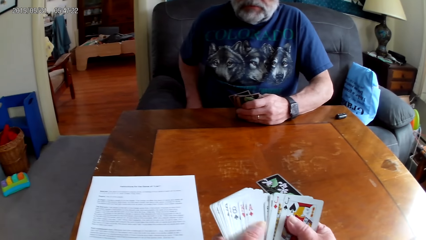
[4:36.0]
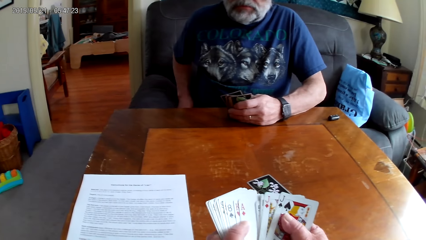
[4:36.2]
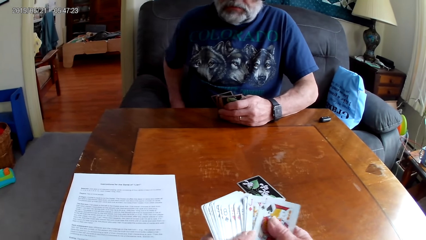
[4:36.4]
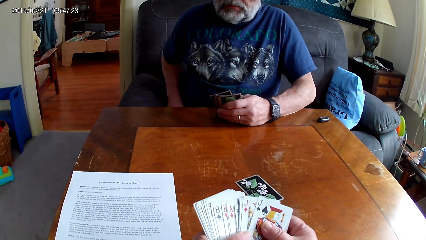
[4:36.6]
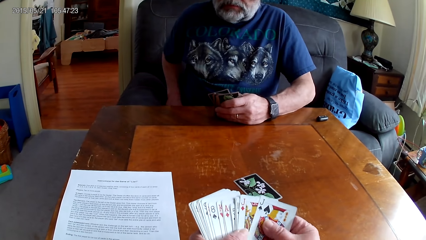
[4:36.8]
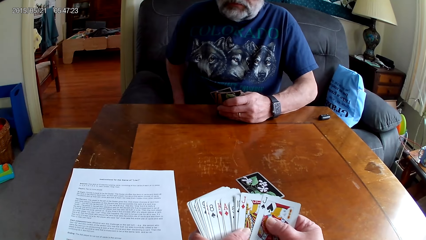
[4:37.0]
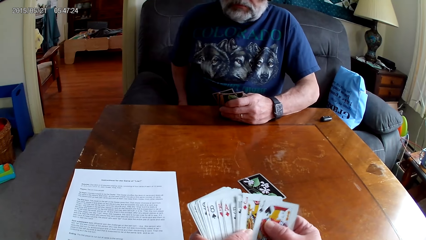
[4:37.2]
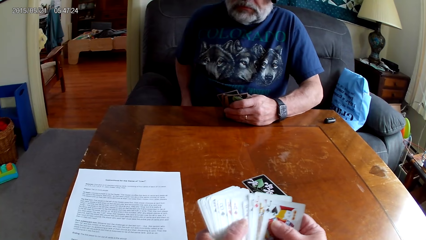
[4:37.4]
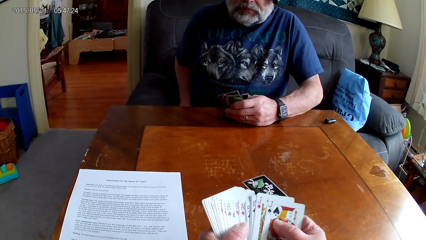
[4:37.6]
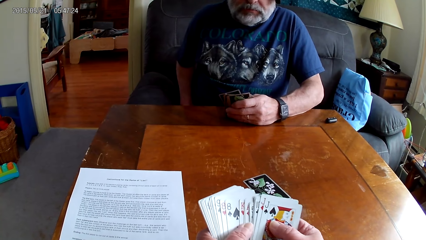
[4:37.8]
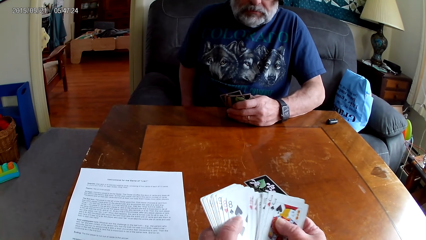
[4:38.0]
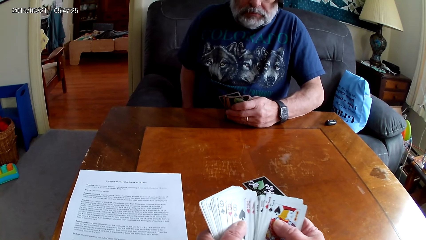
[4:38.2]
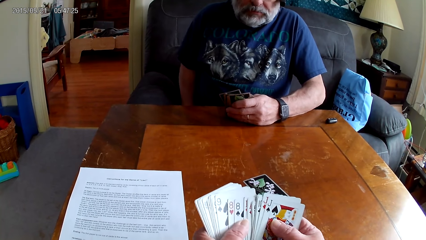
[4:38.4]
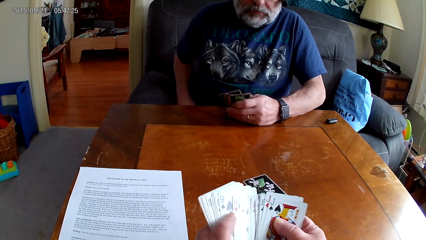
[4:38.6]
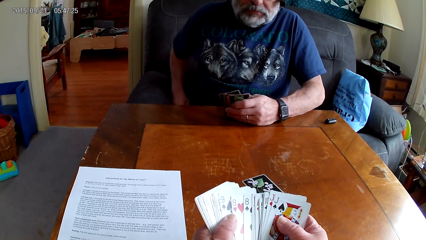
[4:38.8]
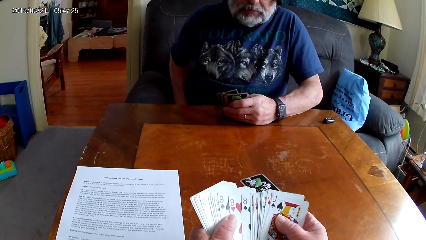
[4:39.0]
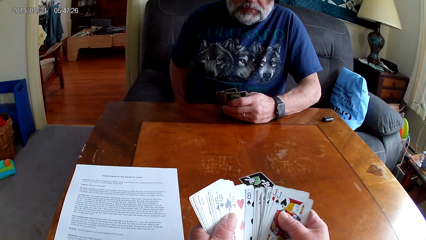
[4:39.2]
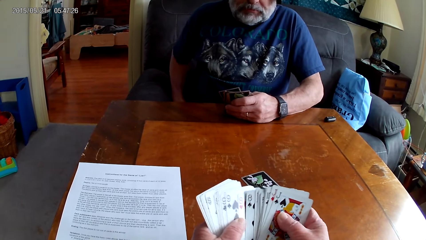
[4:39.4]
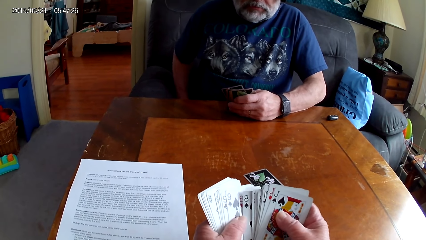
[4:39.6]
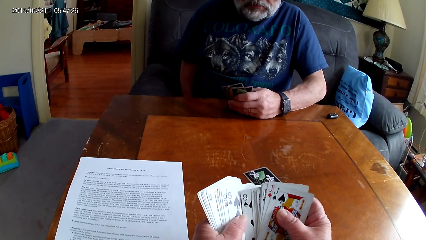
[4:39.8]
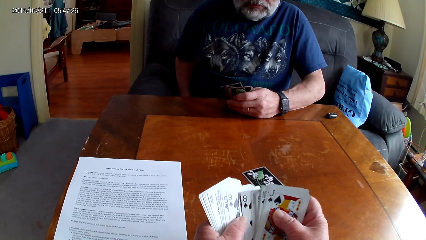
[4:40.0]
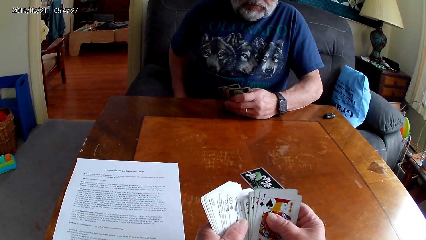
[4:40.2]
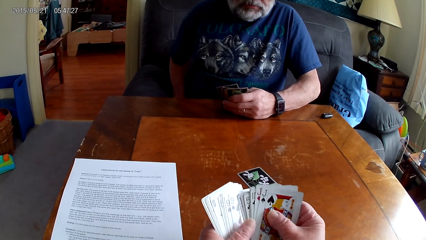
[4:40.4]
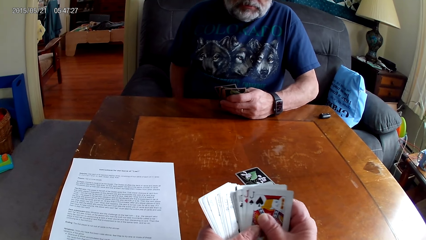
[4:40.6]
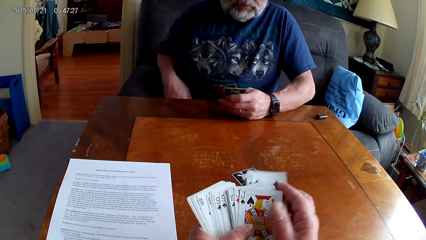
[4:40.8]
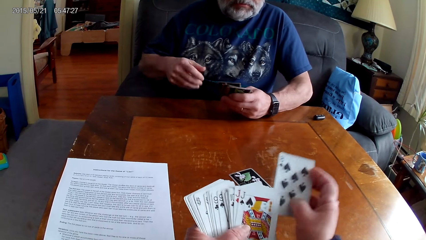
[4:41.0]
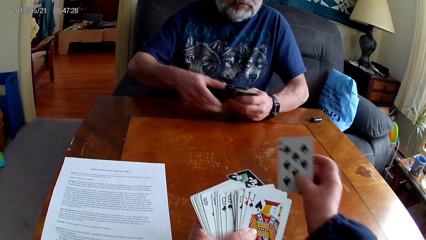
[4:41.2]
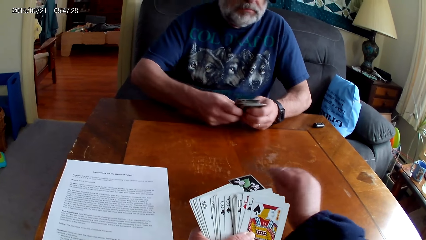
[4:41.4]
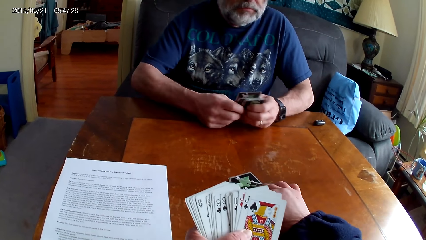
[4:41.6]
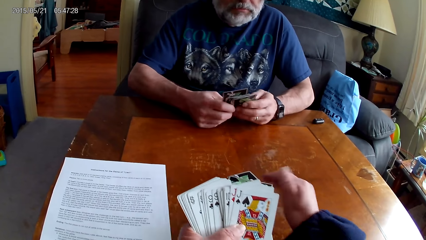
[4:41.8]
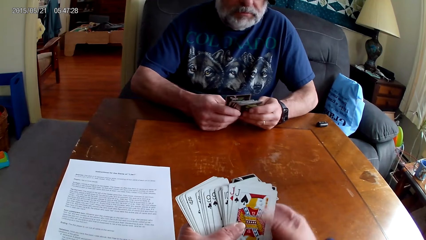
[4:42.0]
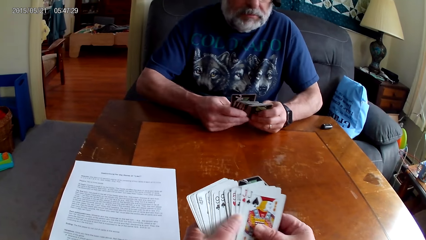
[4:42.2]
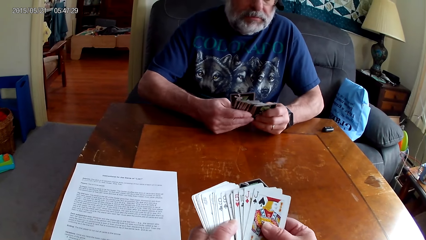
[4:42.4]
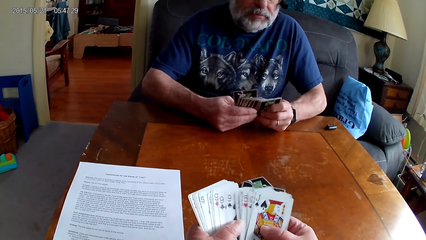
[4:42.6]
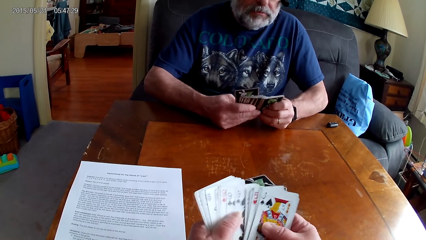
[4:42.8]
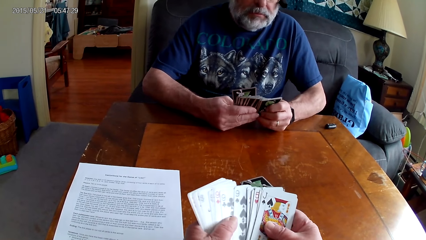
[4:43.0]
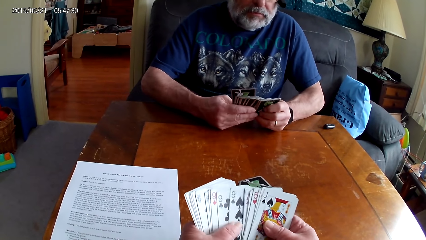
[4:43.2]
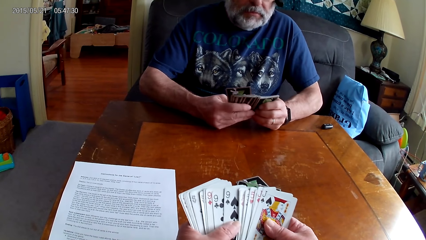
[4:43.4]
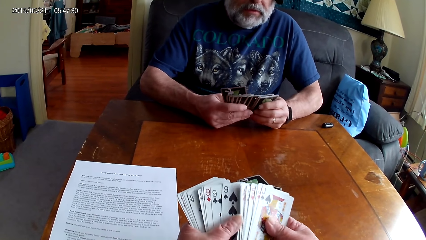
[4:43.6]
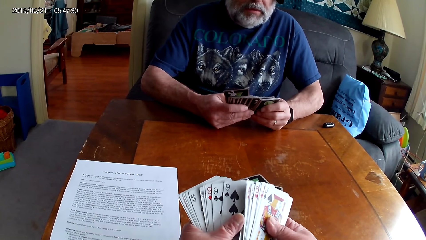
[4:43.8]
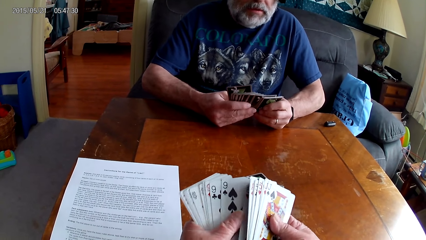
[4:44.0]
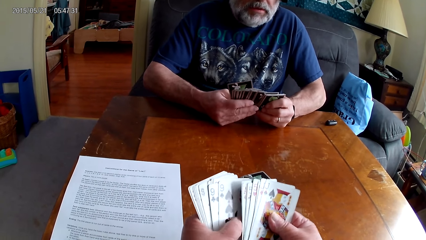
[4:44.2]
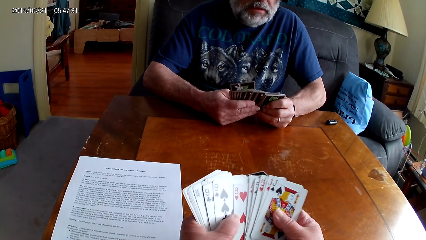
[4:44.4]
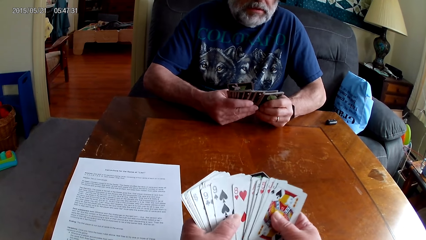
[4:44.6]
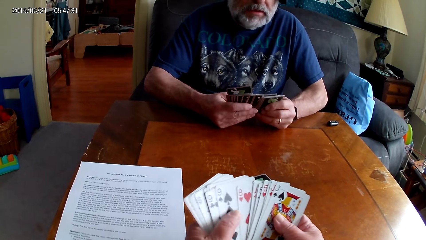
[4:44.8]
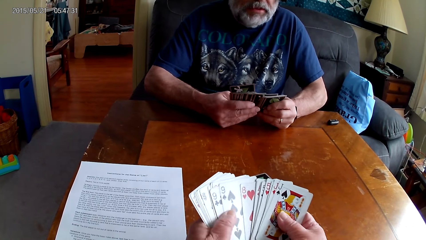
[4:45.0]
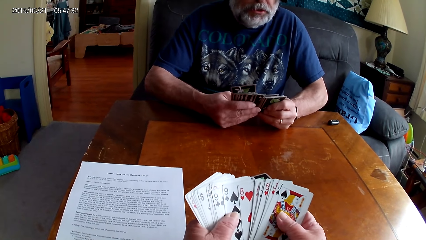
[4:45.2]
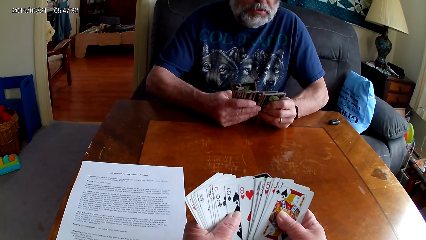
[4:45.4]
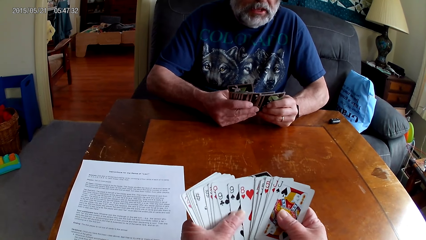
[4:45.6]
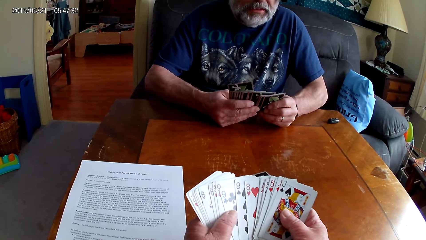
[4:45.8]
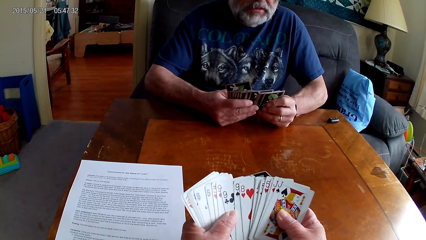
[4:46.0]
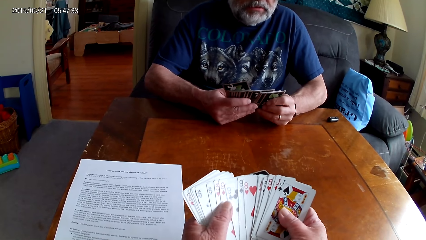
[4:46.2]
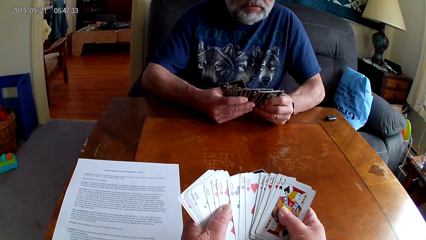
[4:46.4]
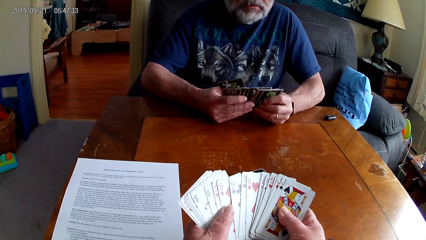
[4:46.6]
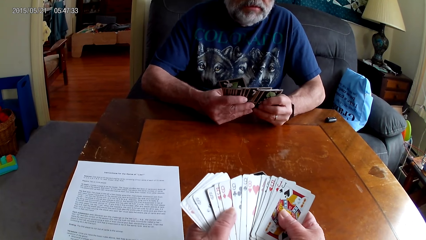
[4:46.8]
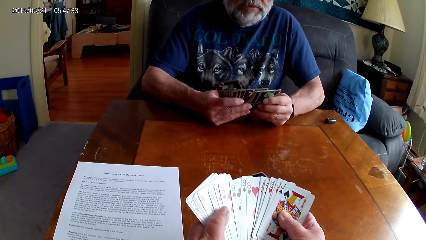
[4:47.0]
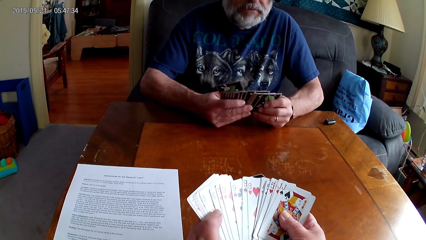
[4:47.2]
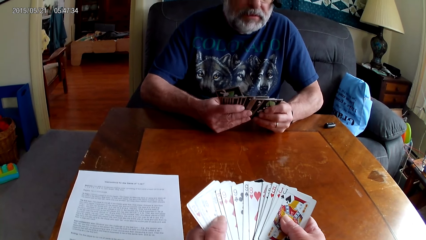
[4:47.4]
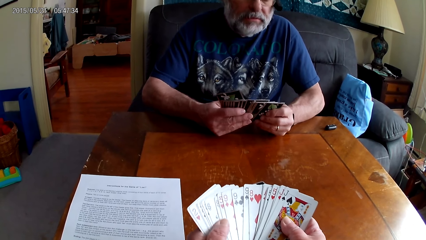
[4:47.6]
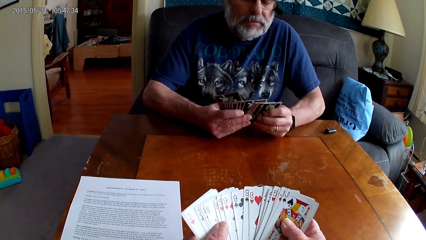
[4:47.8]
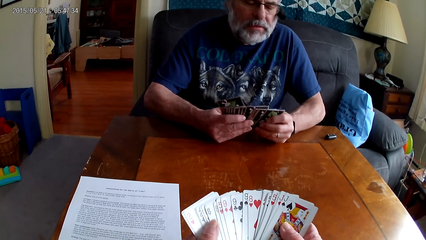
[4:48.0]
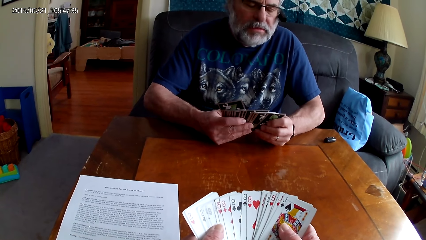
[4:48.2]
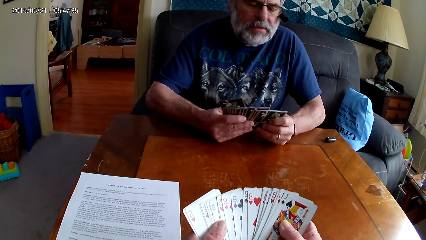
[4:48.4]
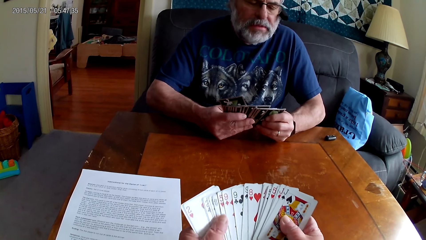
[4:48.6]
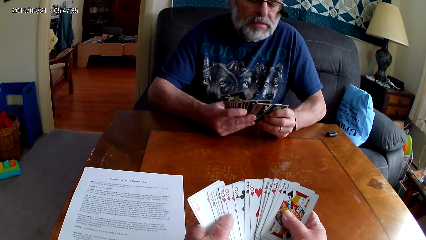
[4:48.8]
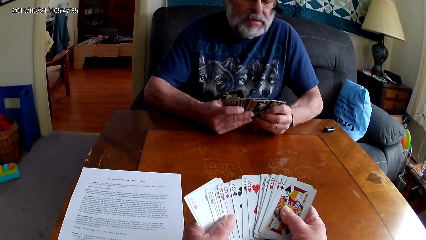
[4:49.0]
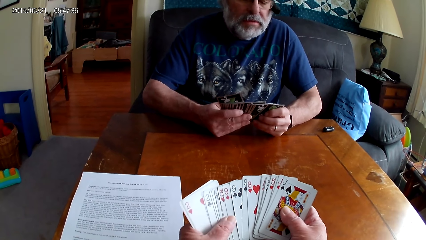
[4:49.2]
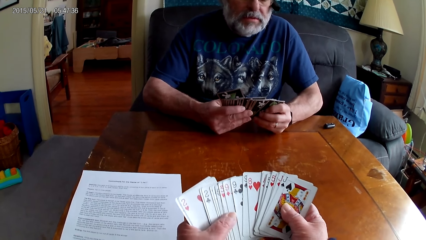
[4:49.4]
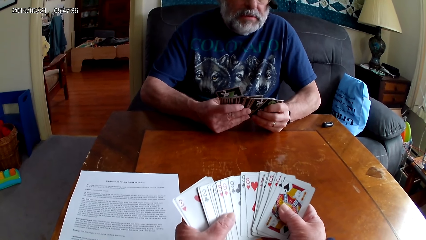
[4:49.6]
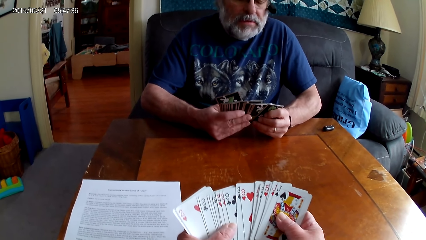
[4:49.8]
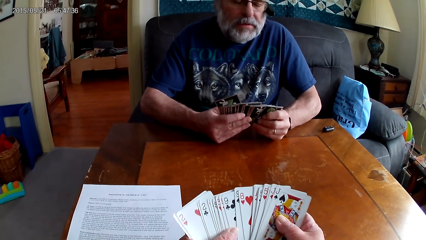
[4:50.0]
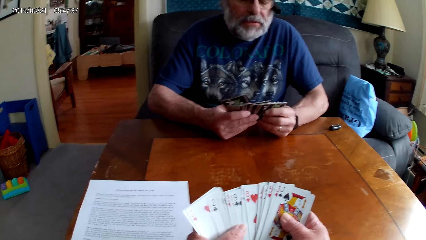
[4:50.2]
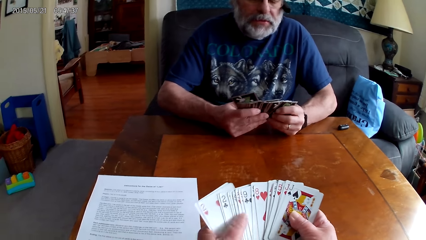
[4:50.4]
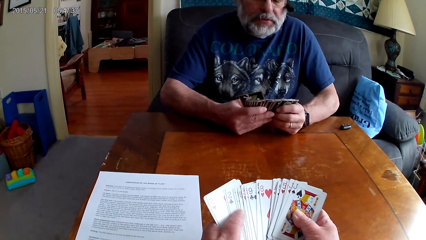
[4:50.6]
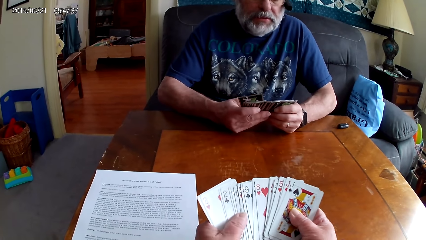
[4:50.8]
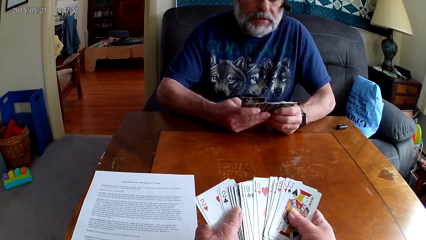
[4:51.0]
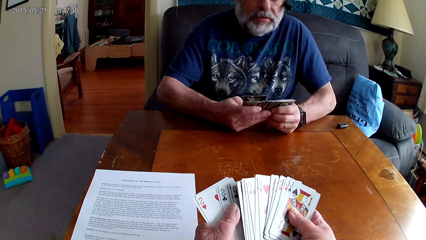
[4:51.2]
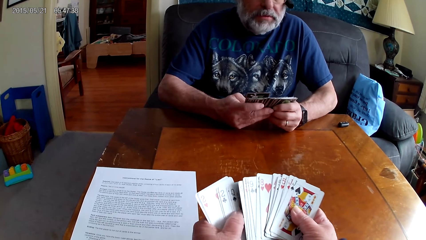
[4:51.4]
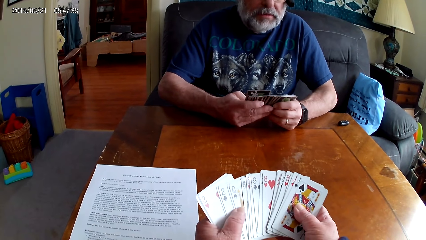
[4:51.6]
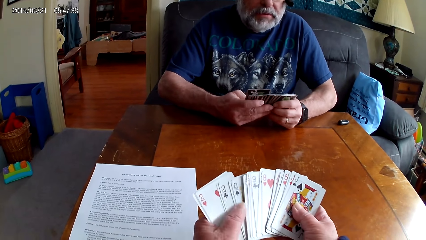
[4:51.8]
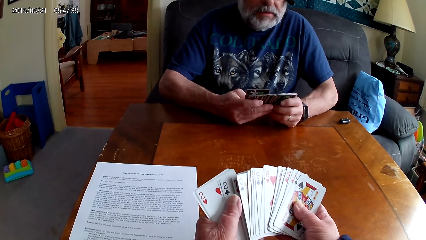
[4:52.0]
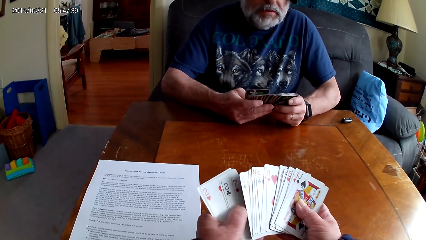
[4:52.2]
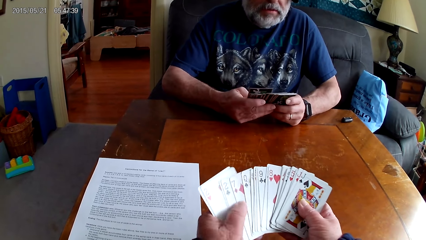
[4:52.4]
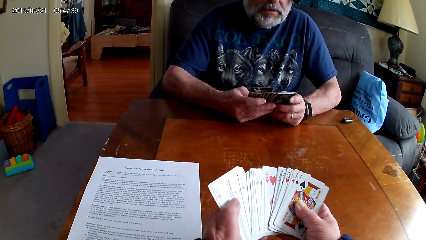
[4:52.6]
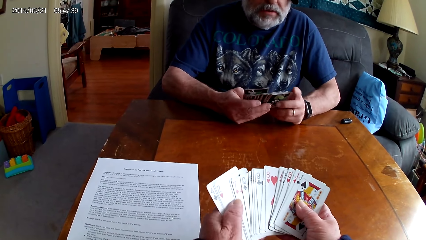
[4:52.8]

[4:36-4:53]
The camera wearer arranges cards. They put a poker card on the table. They arrange the cards.
